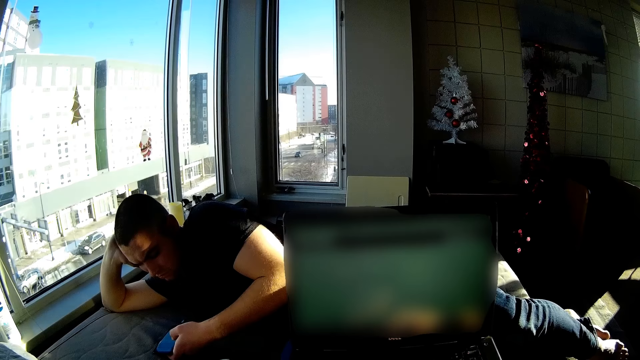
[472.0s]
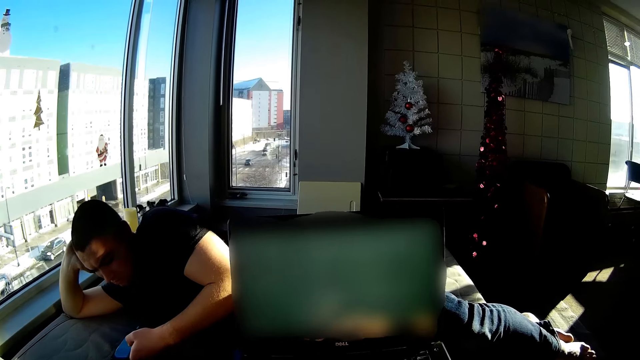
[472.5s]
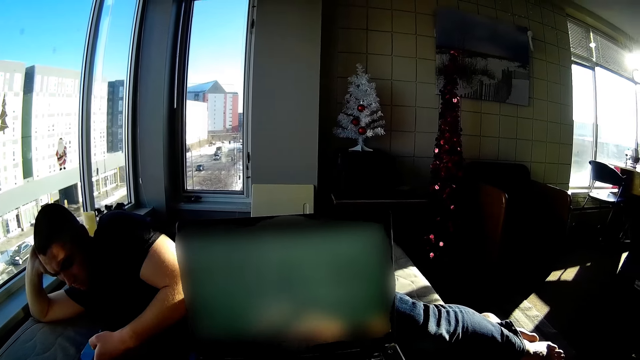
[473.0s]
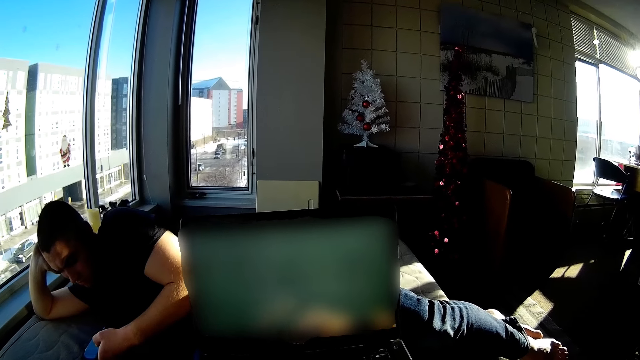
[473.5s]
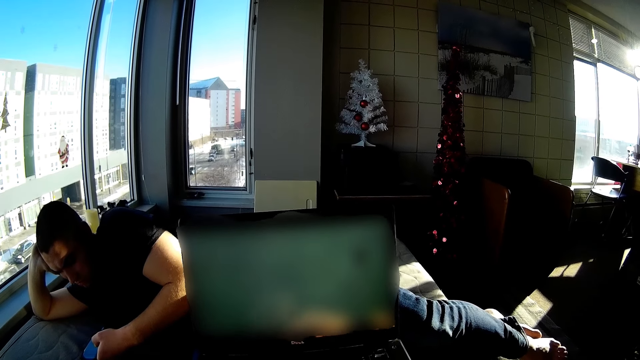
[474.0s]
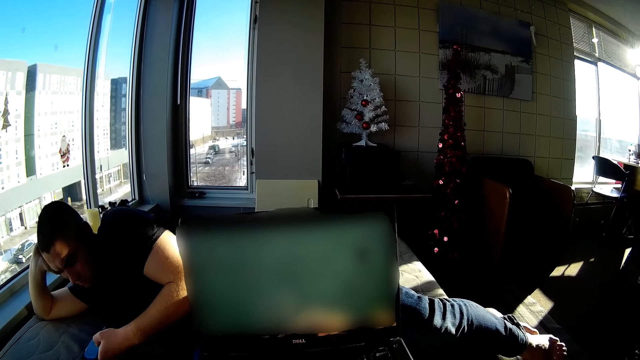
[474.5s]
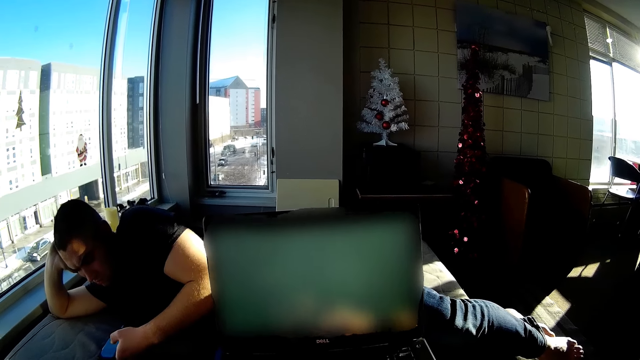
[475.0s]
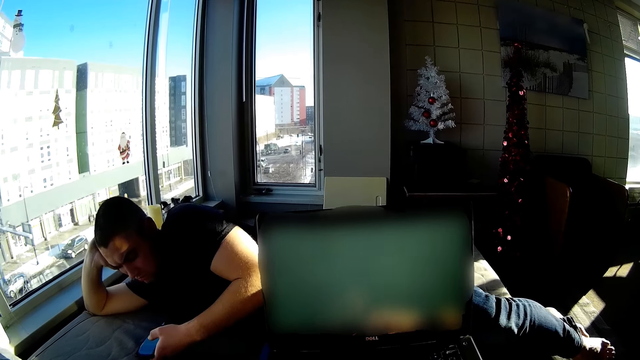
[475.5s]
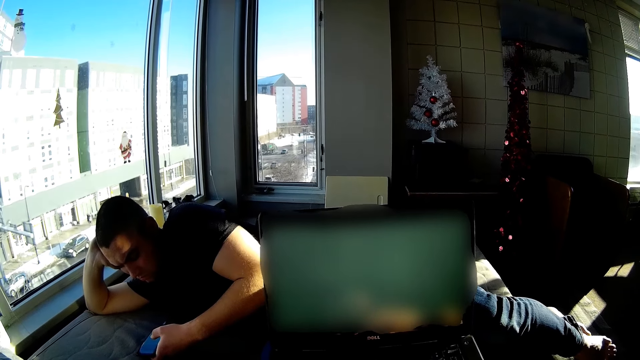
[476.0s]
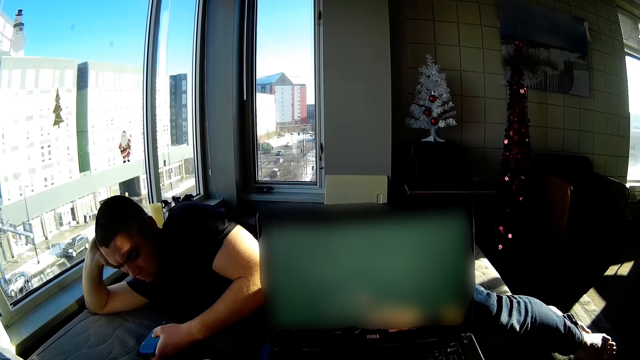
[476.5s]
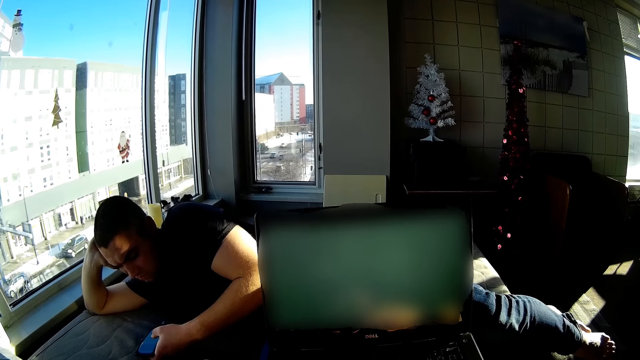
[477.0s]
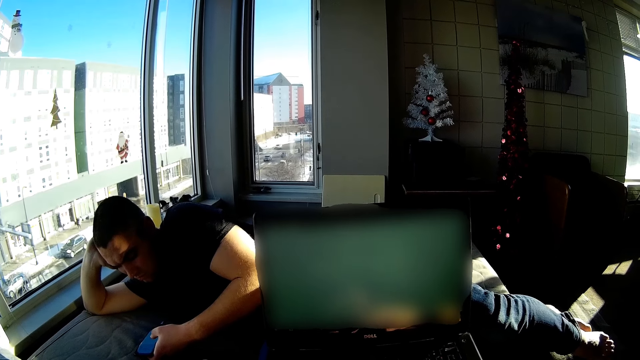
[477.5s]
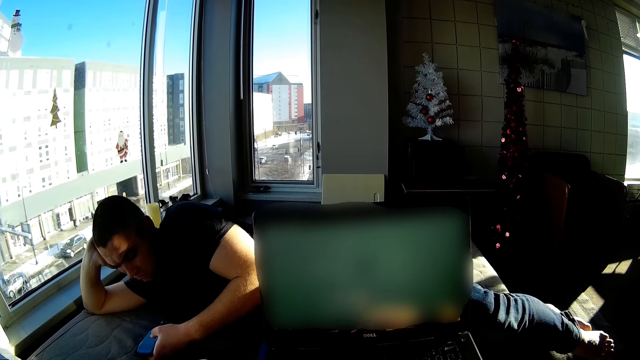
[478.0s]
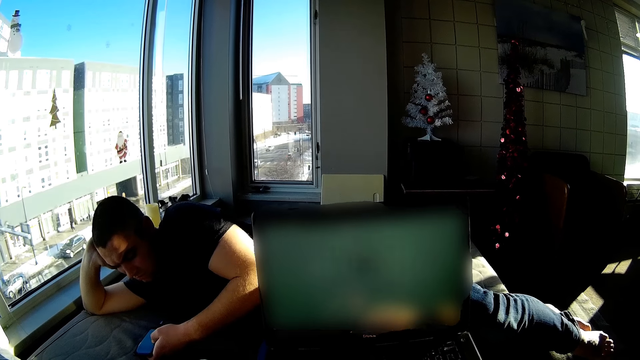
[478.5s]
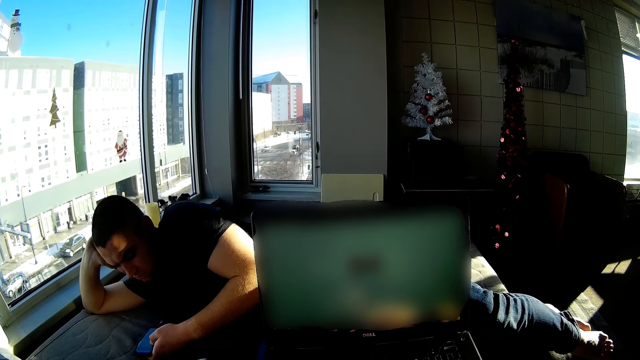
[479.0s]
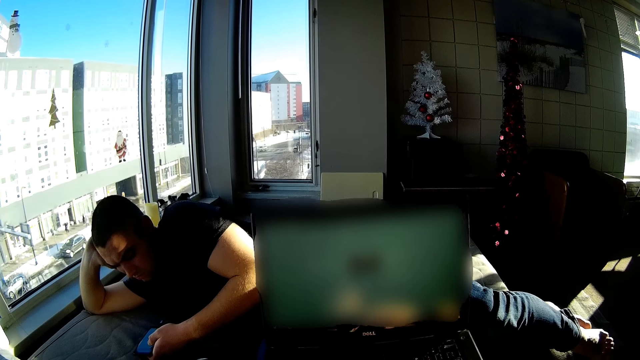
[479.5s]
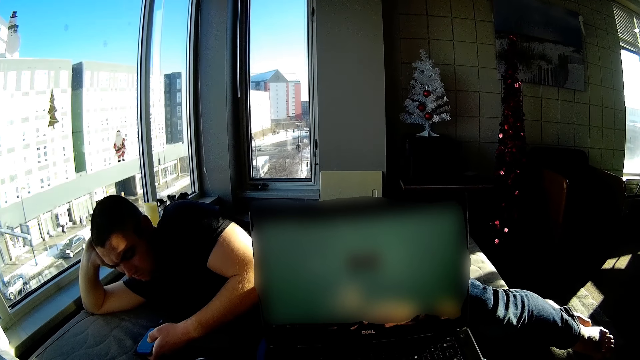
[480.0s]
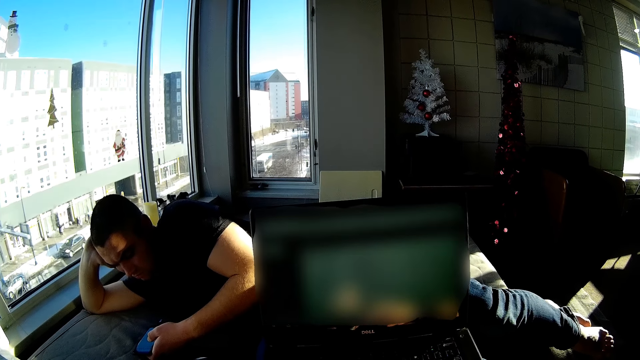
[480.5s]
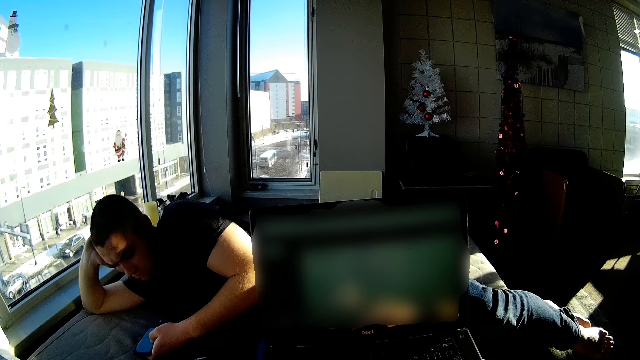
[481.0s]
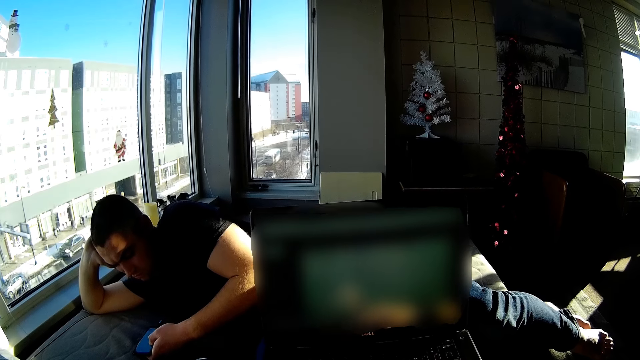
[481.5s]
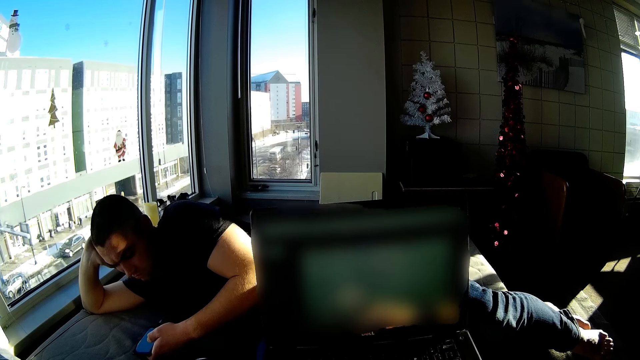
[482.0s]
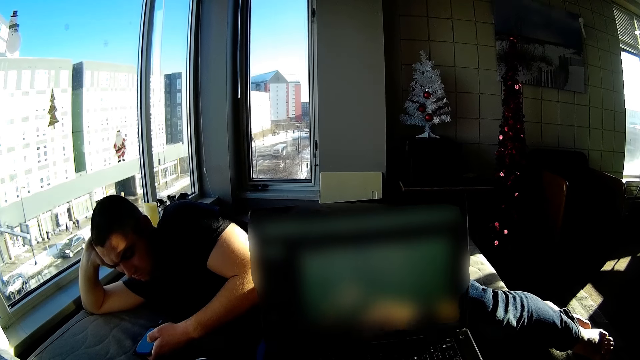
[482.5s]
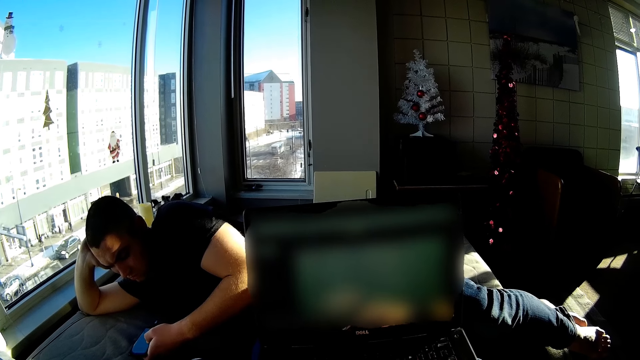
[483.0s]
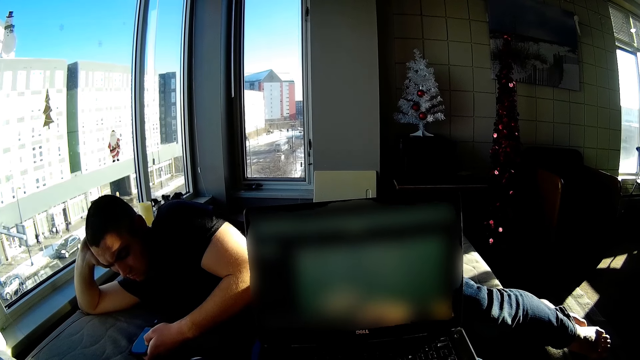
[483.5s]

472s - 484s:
The camera wearer looks around. A man operates the mobile phone.

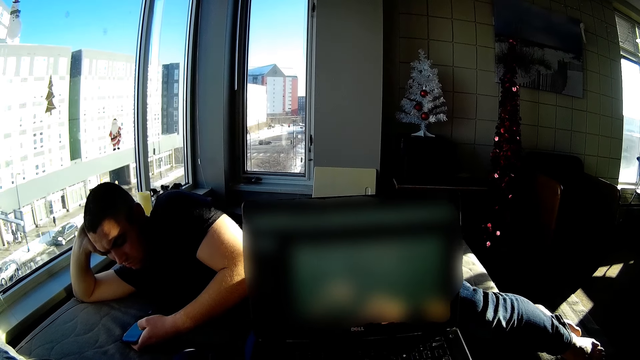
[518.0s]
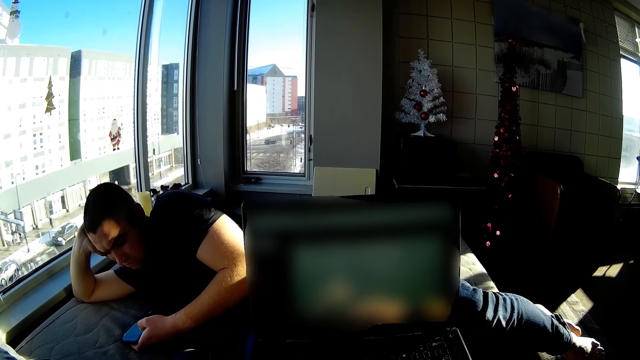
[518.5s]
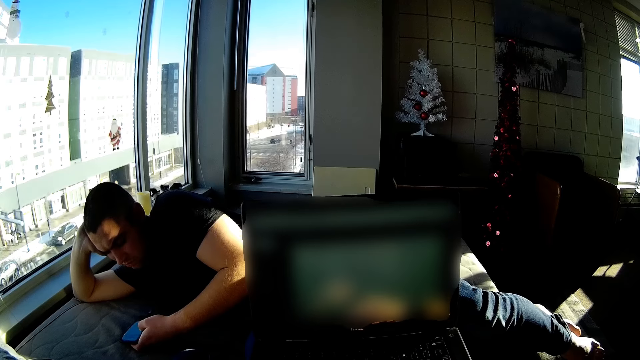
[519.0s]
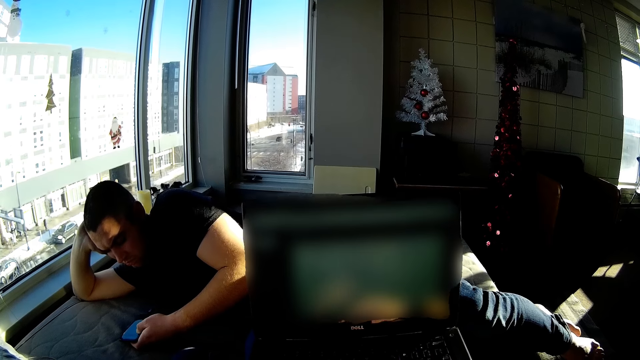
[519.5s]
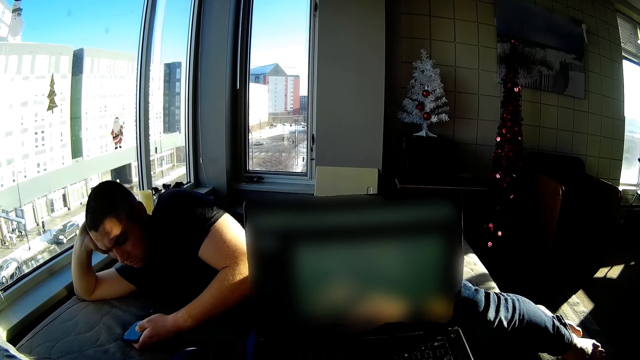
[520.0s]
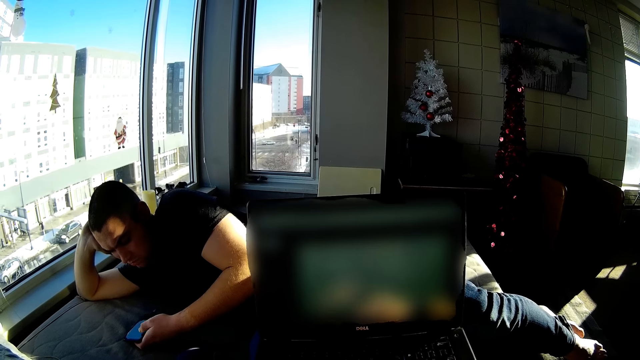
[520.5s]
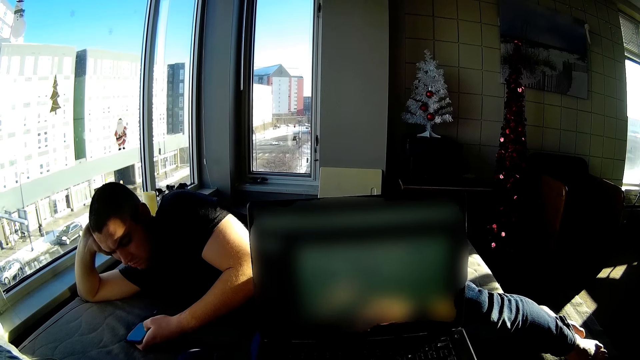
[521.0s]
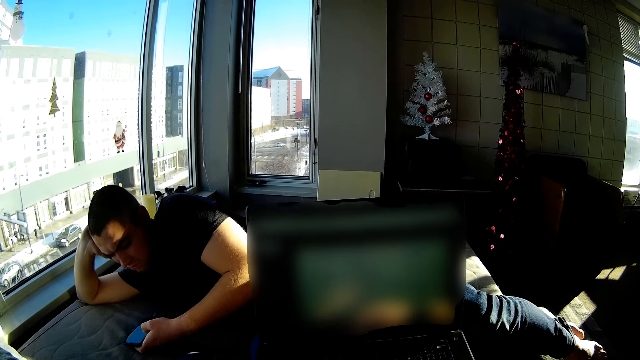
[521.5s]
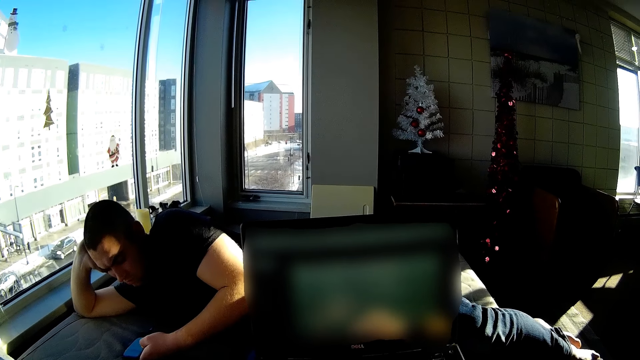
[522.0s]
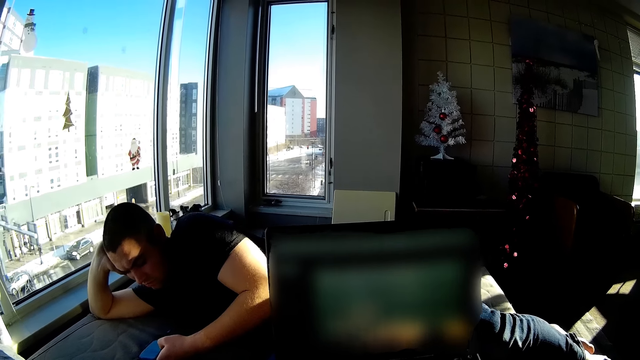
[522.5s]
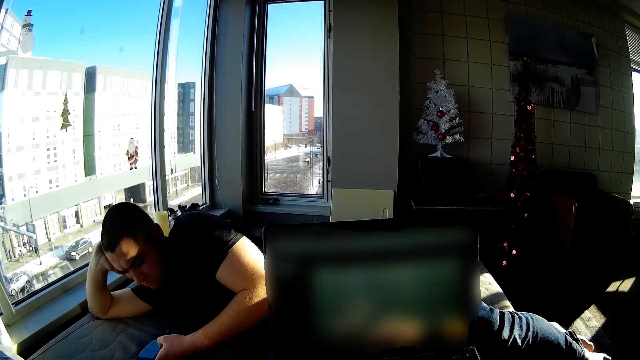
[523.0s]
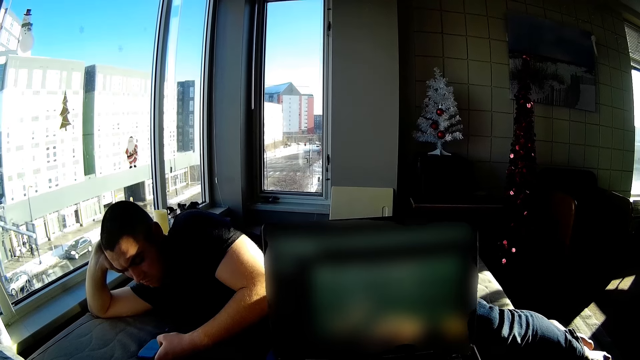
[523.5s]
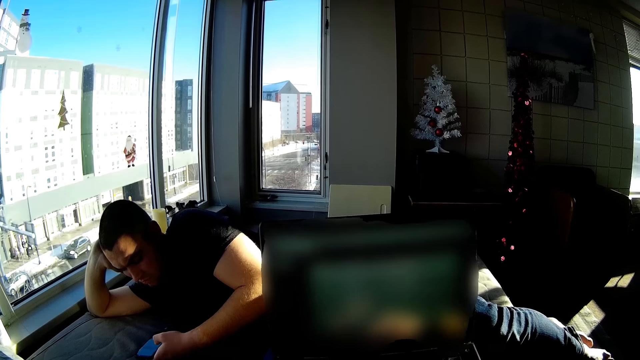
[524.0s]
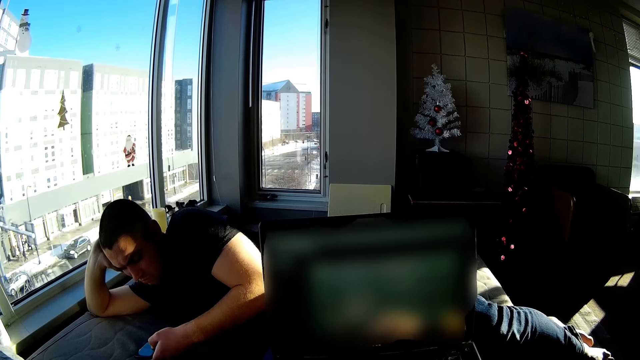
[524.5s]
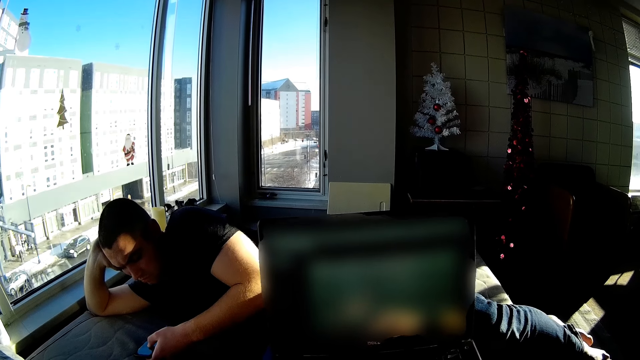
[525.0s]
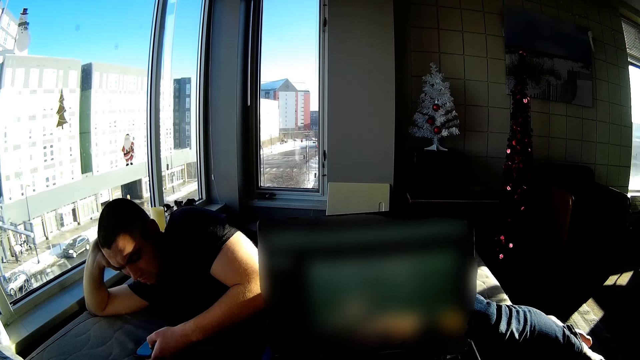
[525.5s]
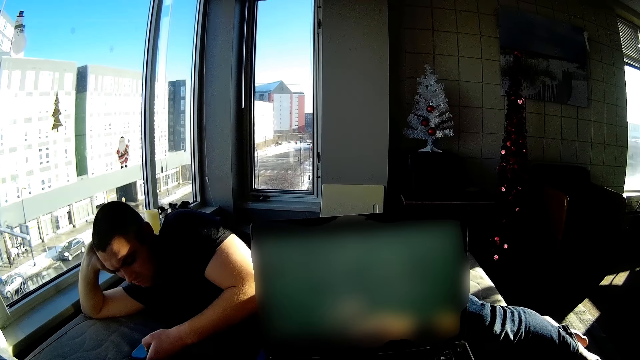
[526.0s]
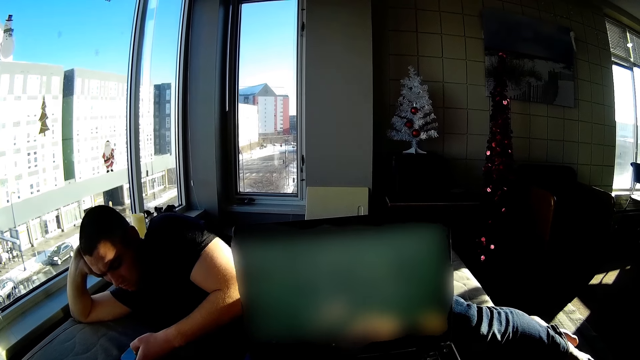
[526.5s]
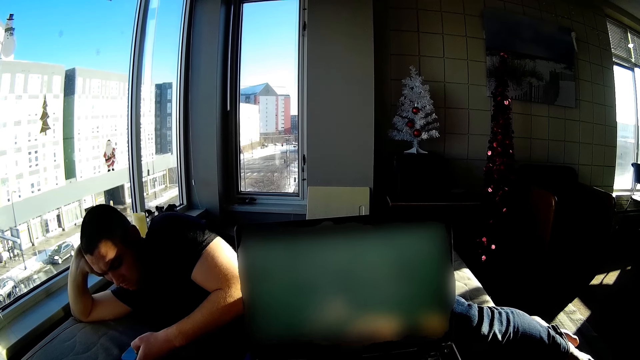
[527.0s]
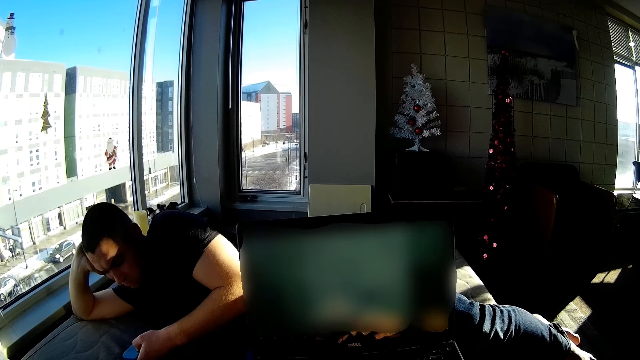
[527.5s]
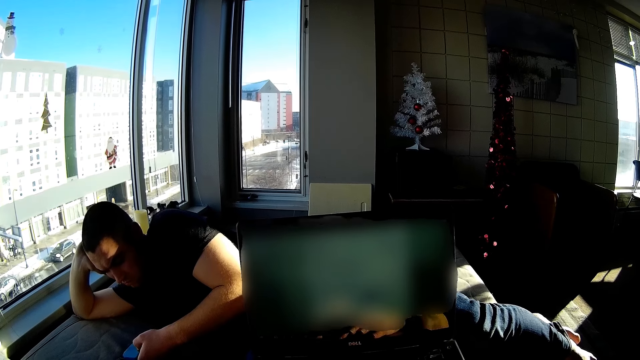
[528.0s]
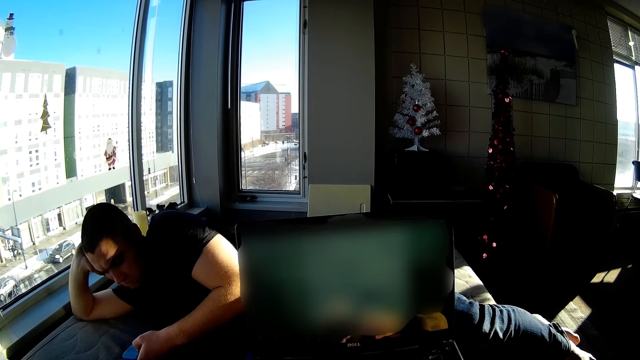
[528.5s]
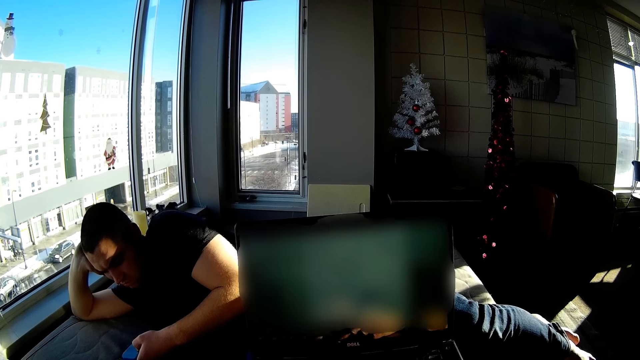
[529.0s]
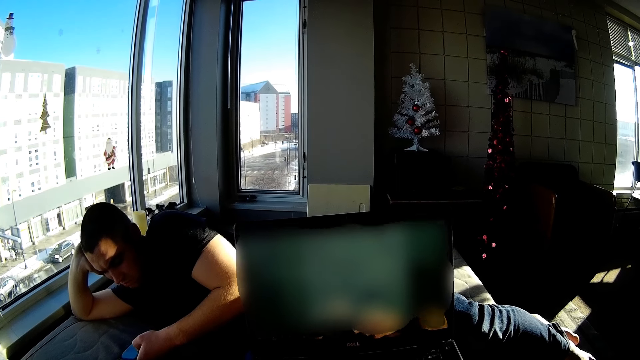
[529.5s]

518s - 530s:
A man operates the mobile phone. The camera wearer operates a laptop.
